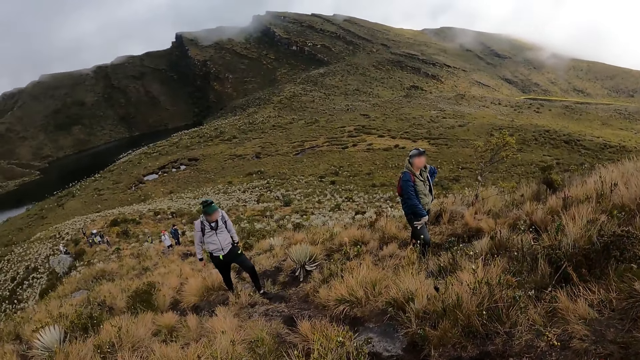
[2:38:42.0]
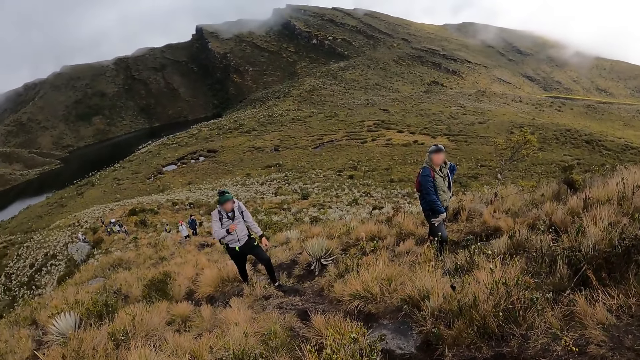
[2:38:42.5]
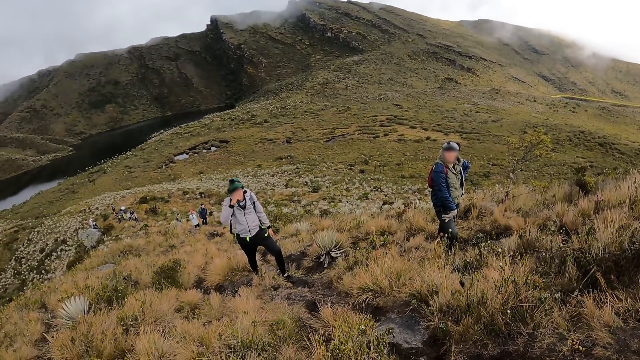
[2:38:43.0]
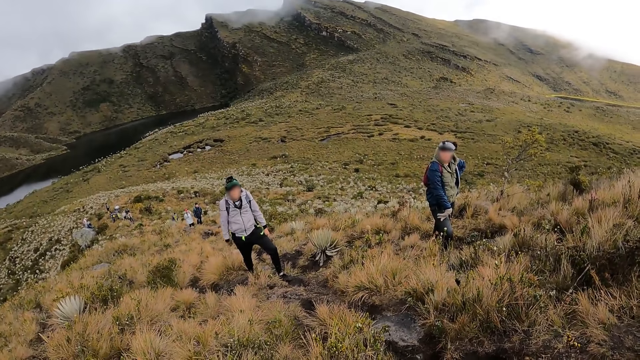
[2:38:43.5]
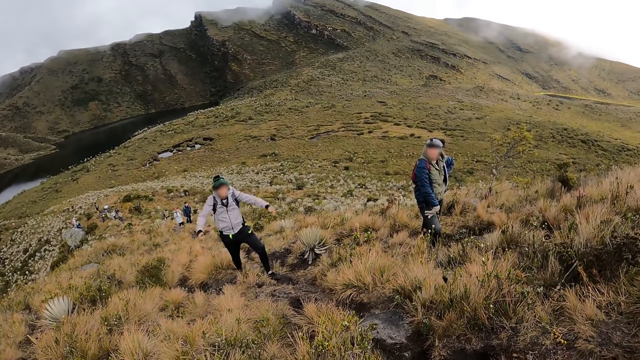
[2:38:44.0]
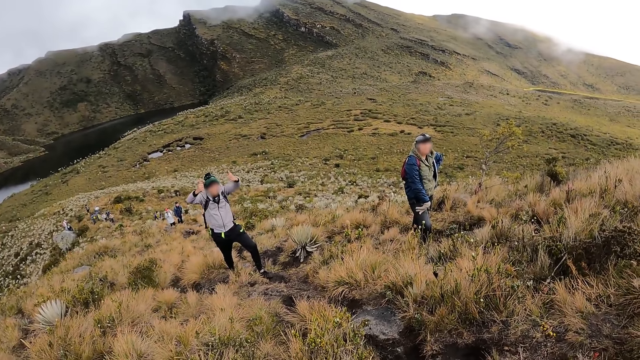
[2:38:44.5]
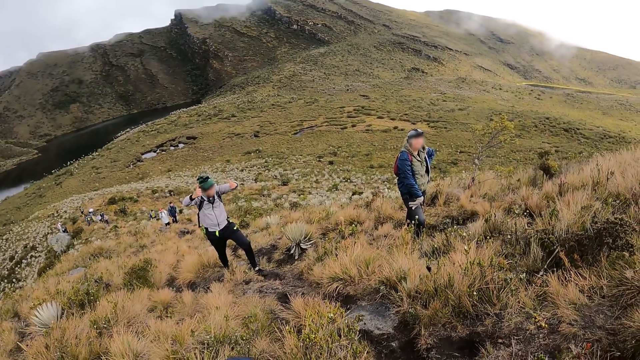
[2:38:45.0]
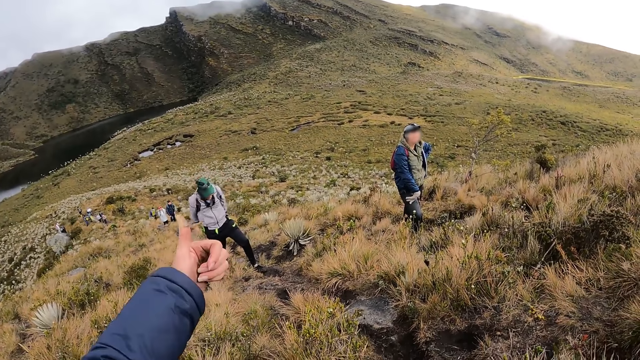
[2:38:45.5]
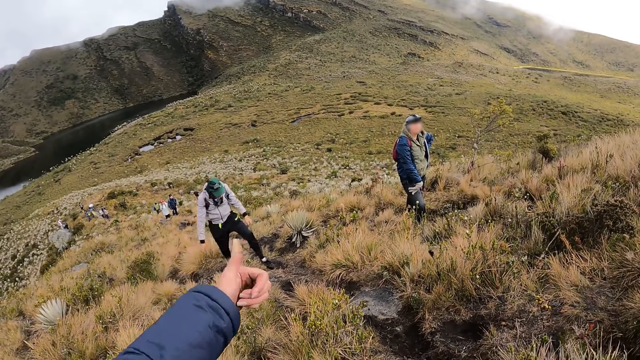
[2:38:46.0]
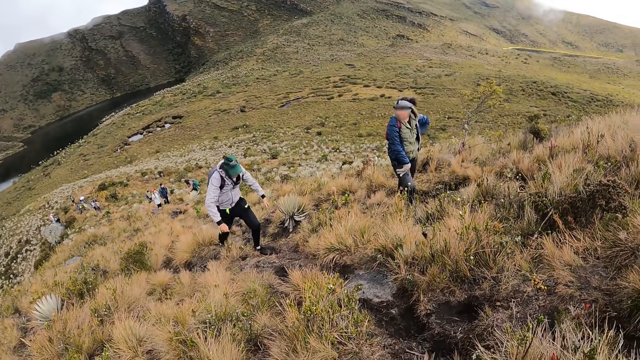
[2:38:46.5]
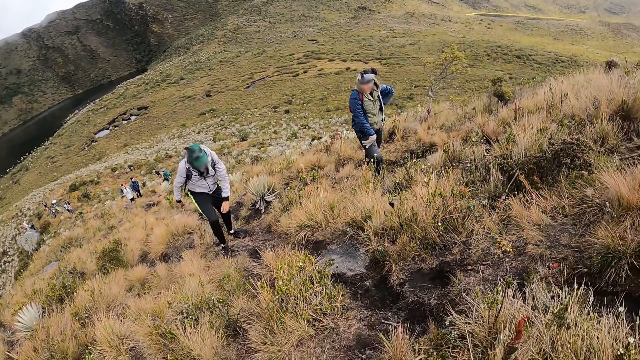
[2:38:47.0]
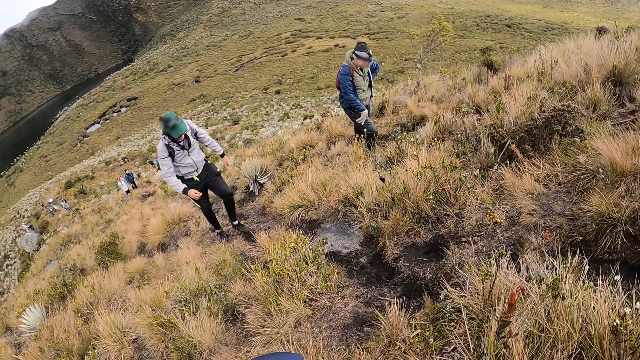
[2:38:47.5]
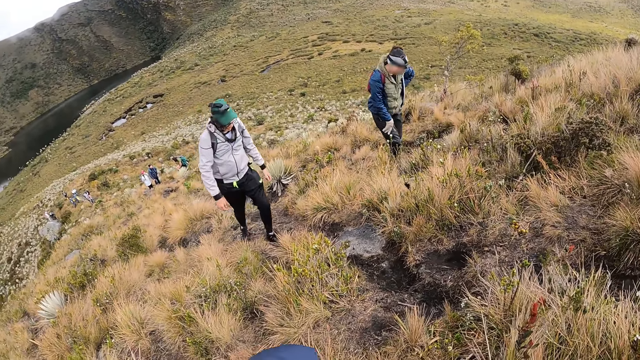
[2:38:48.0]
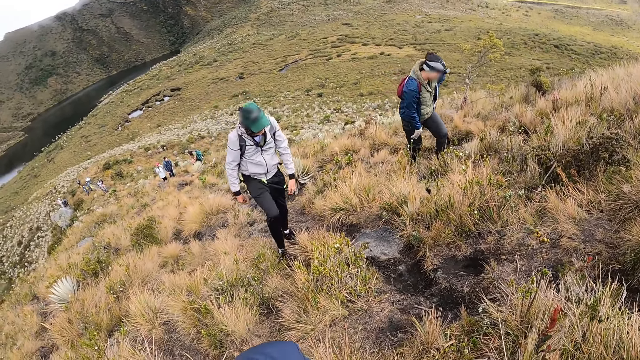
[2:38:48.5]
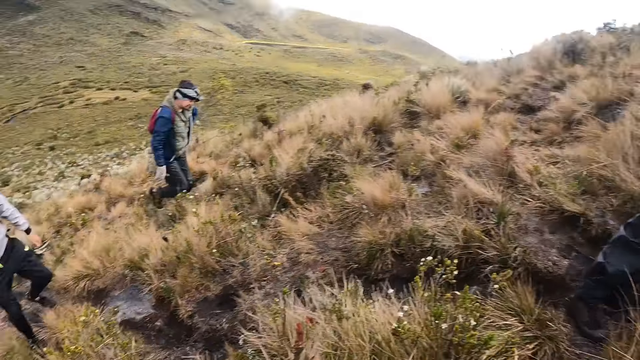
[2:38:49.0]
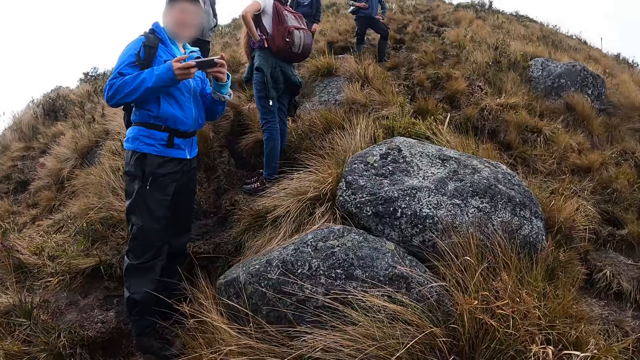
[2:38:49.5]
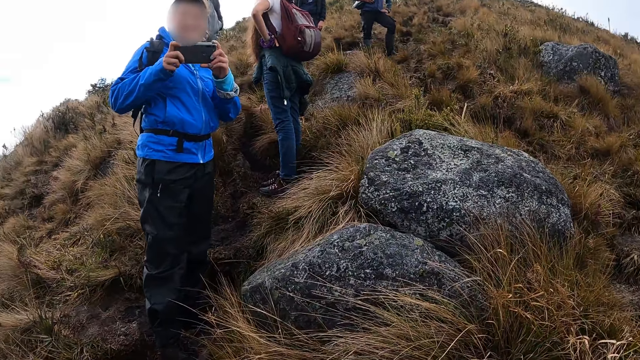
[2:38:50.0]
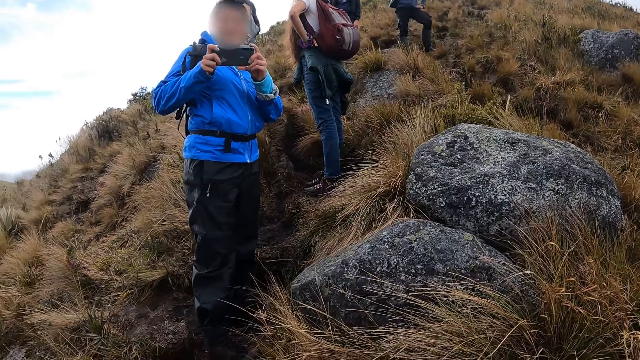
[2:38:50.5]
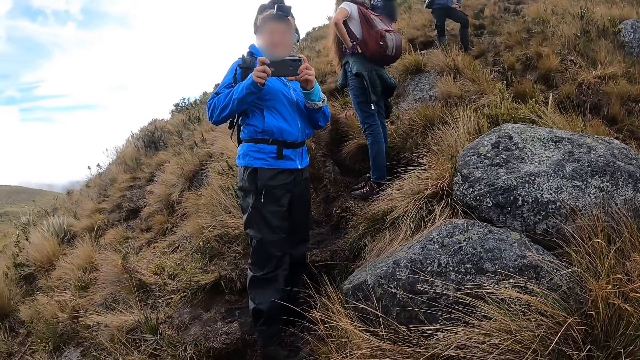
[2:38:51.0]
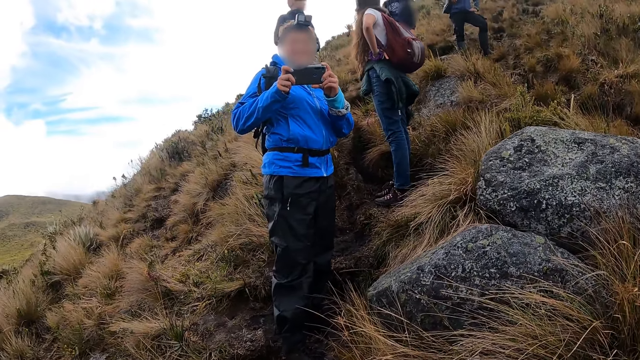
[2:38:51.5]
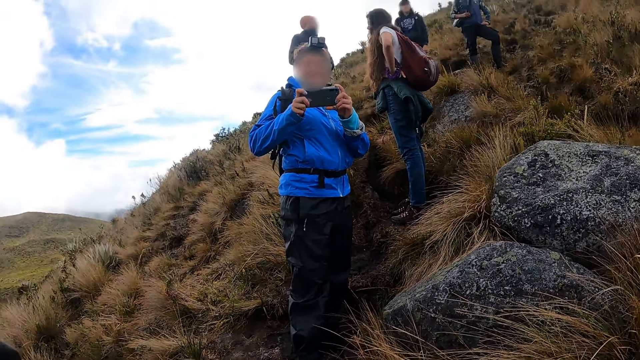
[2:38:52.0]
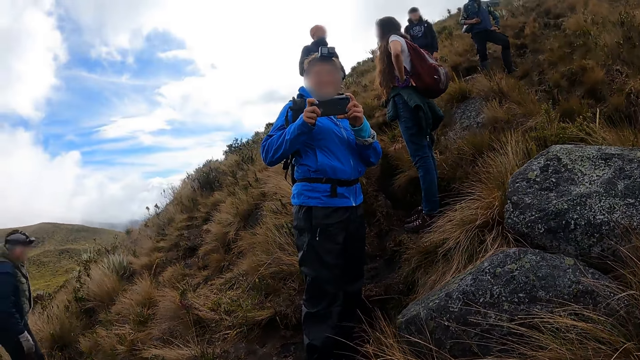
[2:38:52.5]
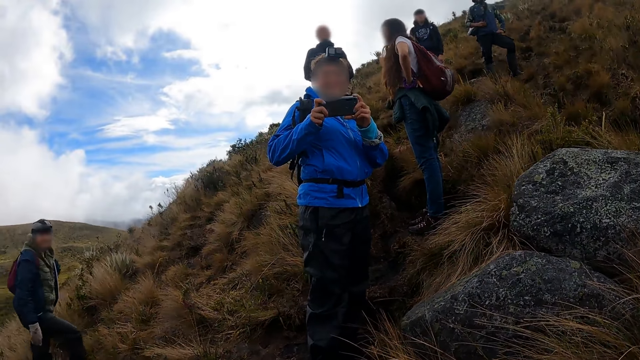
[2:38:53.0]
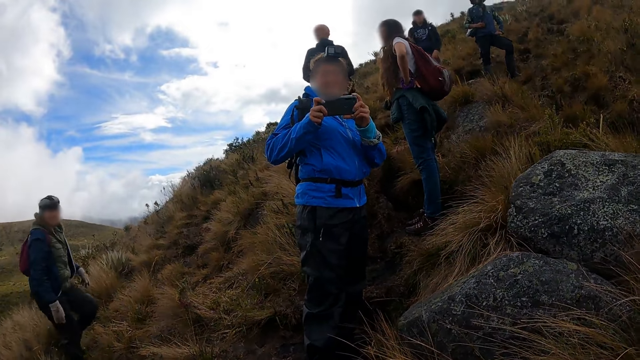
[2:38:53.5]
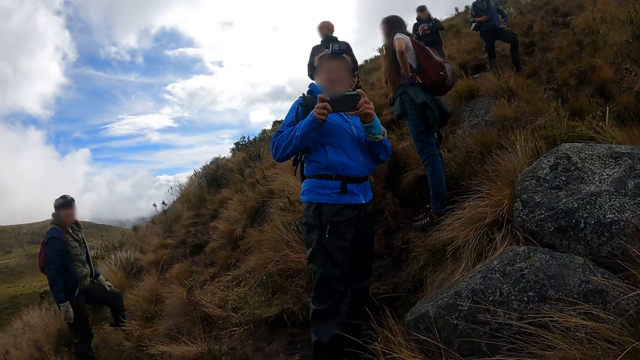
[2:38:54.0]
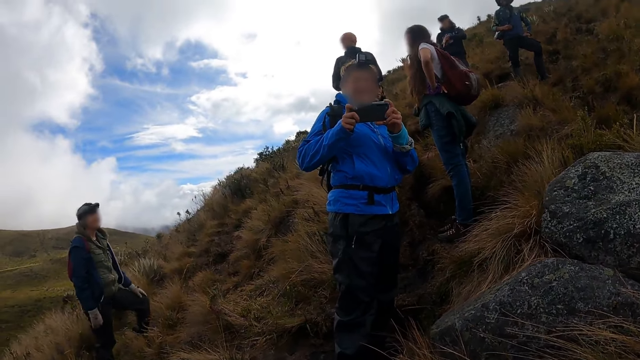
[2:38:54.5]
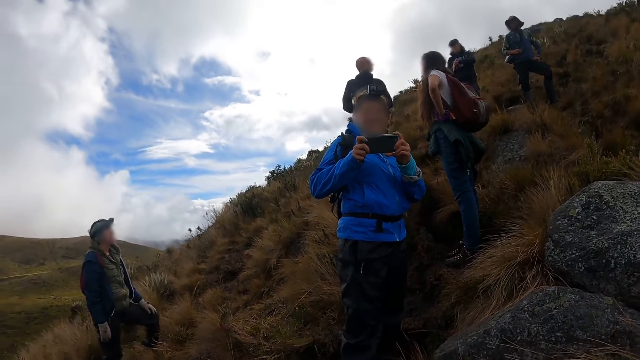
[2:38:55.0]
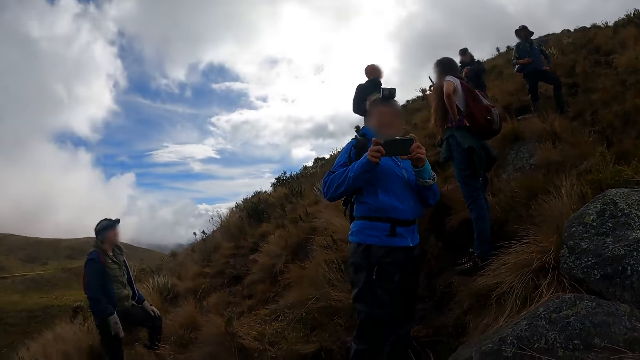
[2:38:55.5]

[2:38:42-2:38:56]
A man stands. The man touches his face with his right hand and raises both hands towards his face. The camera wearer points his left hand towards the man. He stretches a hand. The man walks up the hill. A woman walks up the hill. Another woman operates a phone with both hands and takes a picture with the phone in her hands. Another man walks.

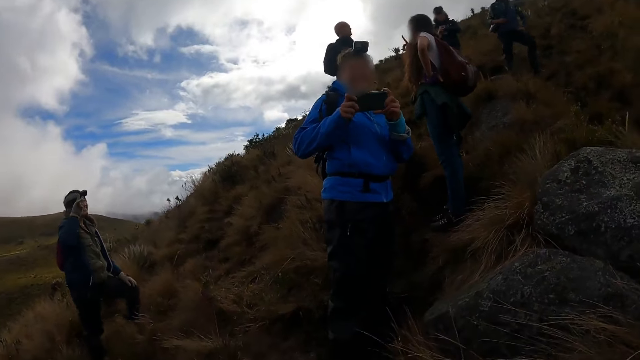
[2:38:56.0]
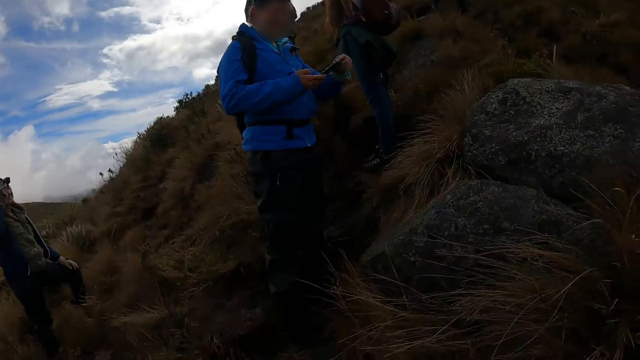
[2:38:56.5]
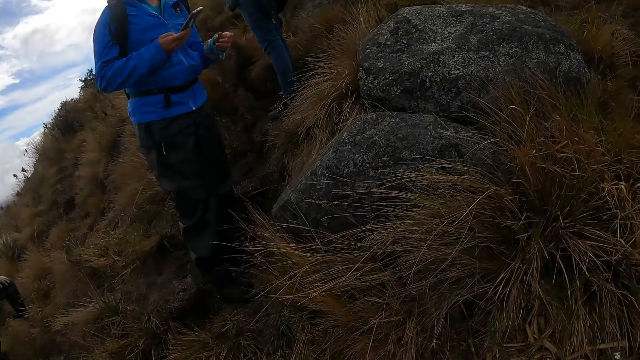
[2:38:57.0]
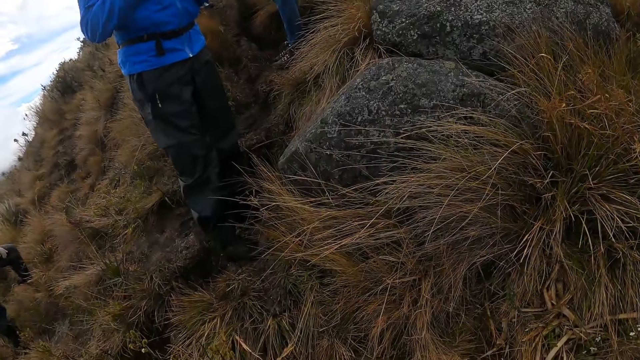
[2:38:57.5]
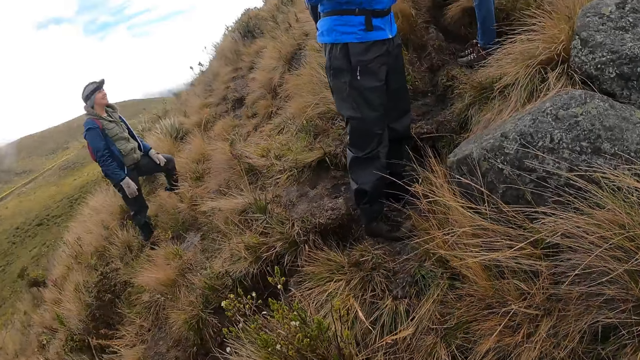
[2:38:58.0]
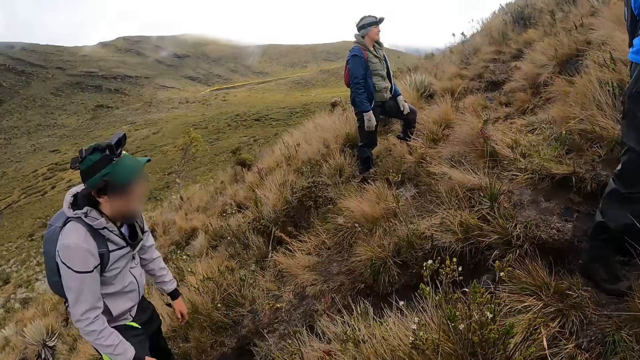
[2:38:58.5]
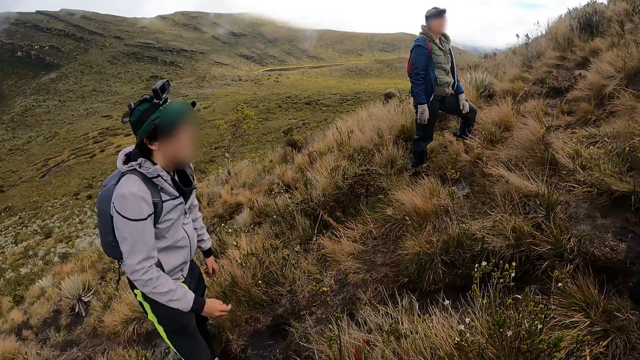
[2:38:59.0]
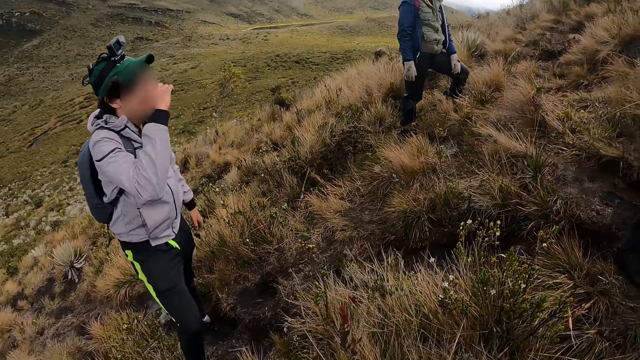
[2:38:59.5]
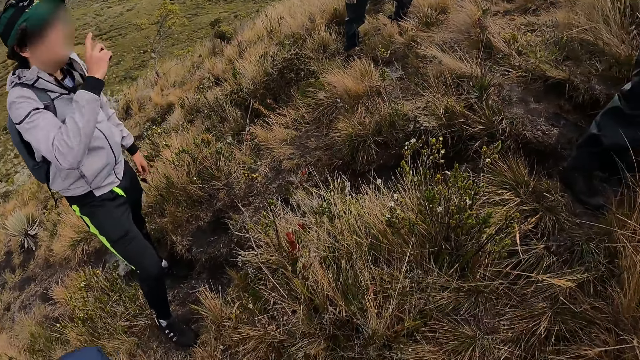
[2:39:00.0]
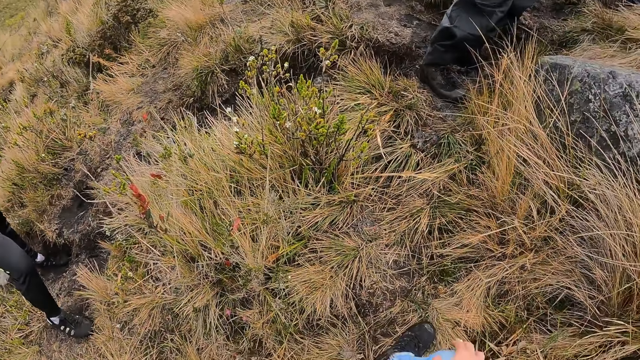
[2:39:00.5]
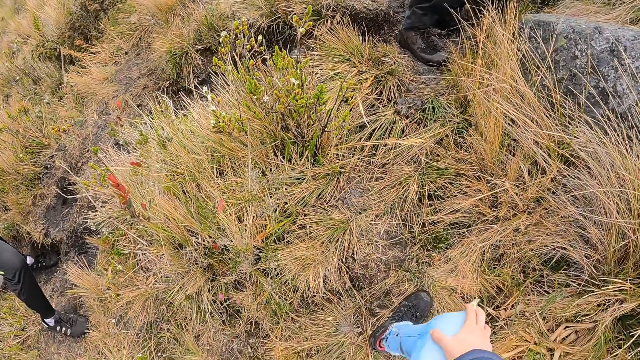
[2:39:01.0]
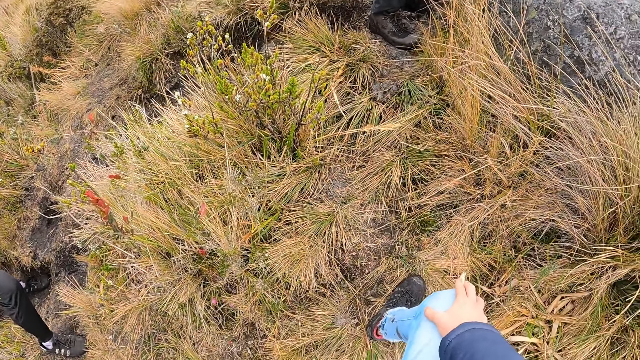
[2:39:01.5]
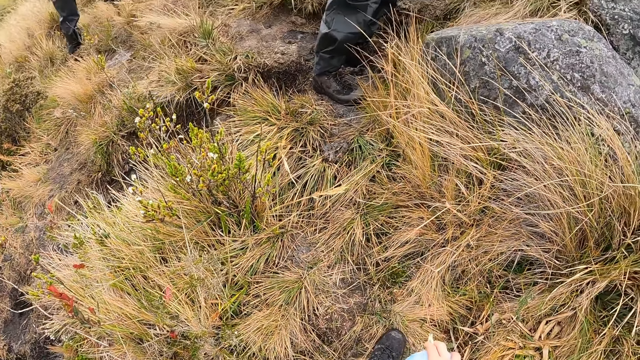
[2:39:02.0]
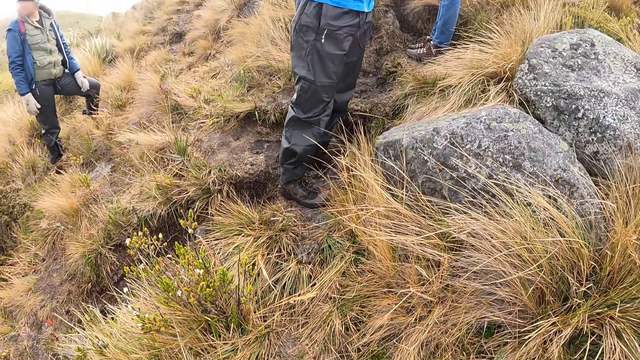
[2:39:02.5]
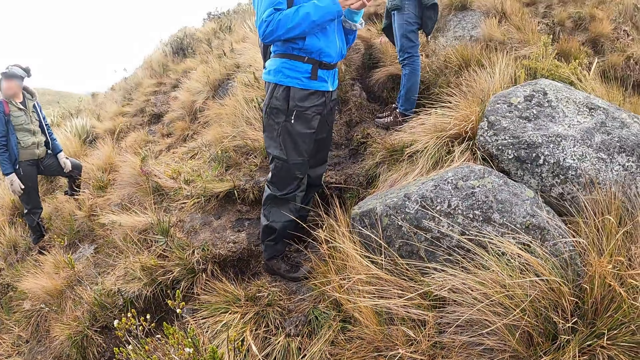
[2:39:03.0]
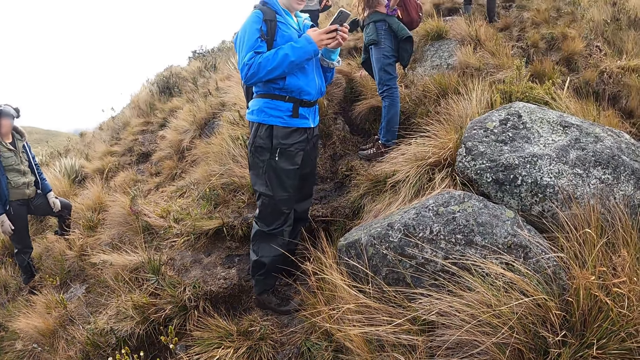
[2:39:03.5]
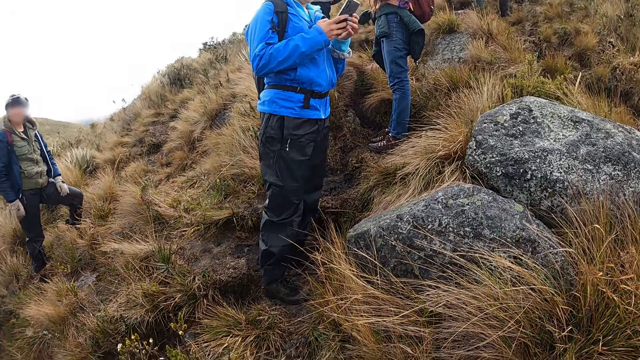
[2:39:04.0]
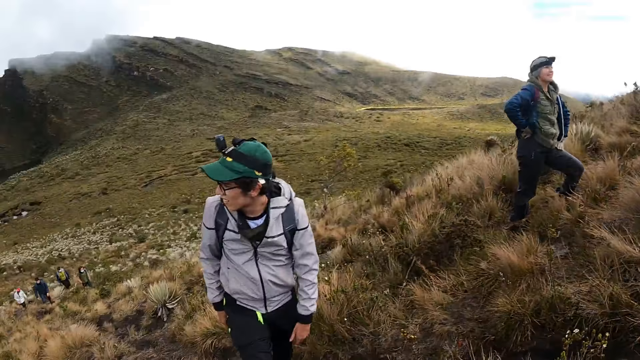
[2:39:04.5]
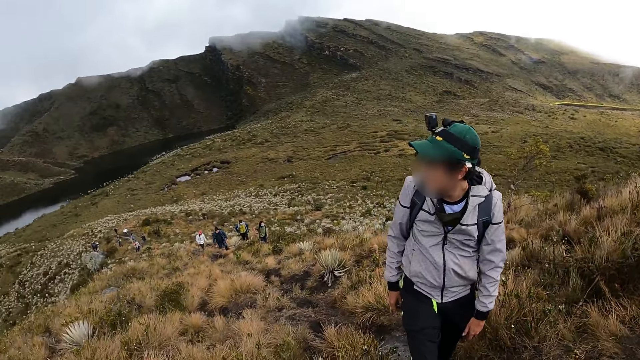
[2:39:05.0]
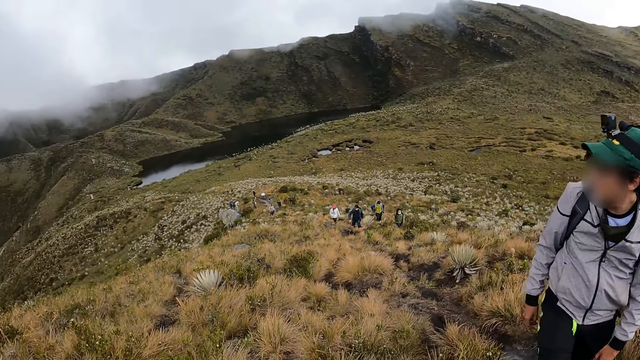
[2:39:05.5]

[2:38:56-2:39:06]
A man scrolls the phone. Another man raises a hand and adjusts a pair of glasses on his face with his right hand. A woman operates the phone in both hands. The first man holds the phone.
